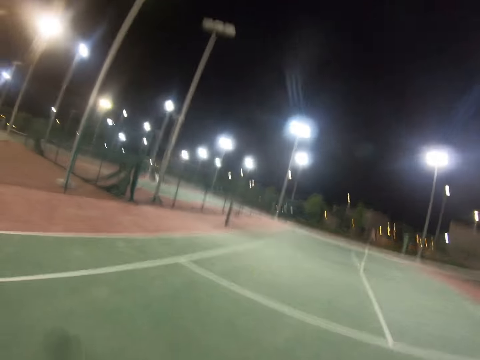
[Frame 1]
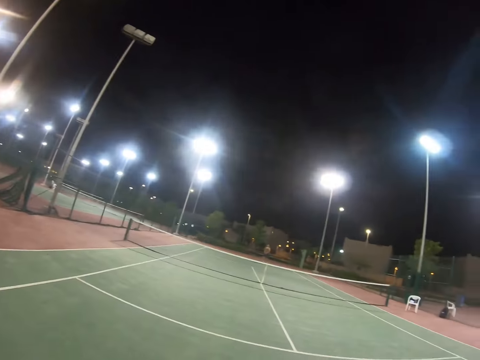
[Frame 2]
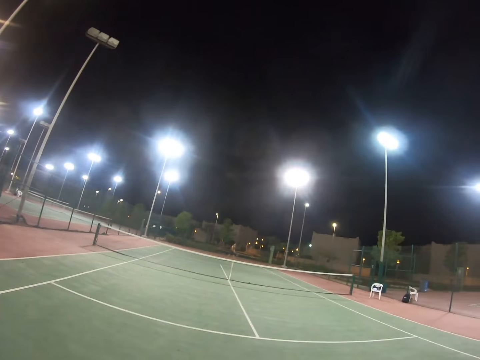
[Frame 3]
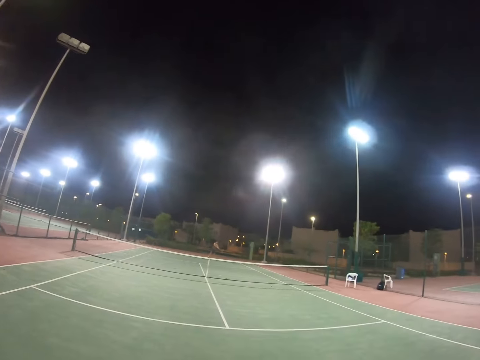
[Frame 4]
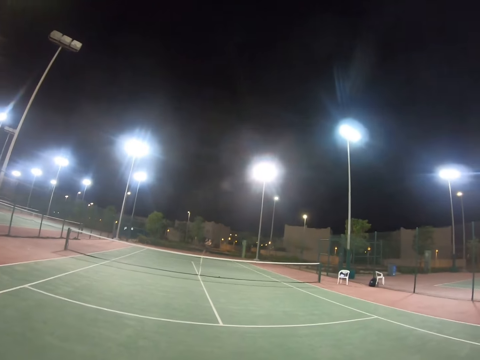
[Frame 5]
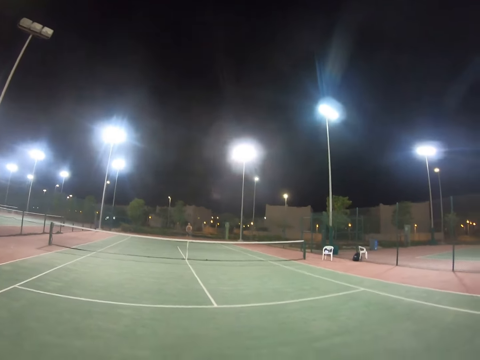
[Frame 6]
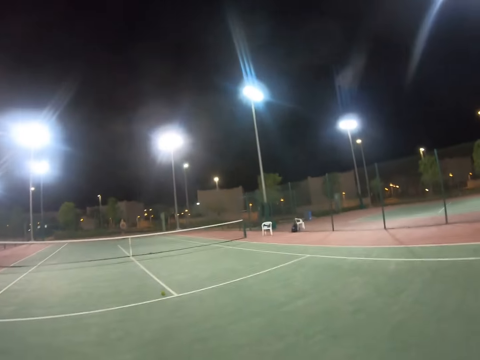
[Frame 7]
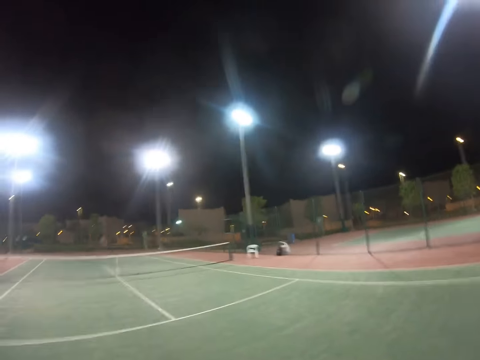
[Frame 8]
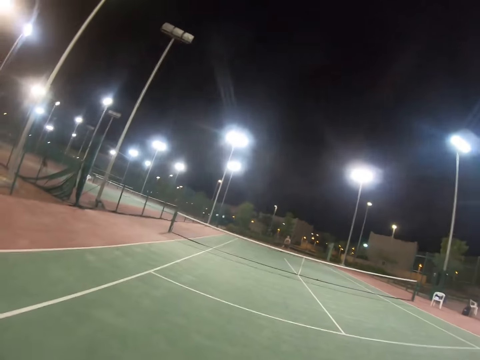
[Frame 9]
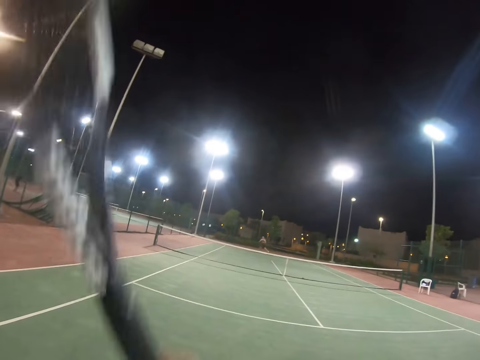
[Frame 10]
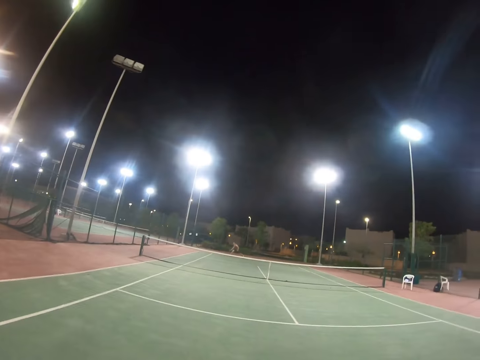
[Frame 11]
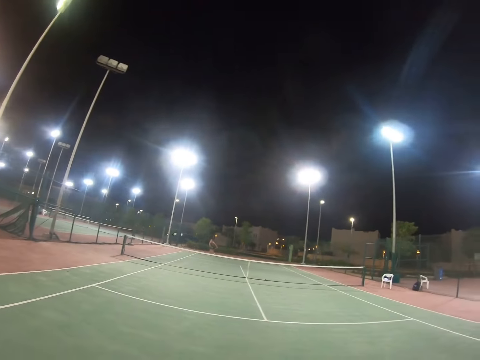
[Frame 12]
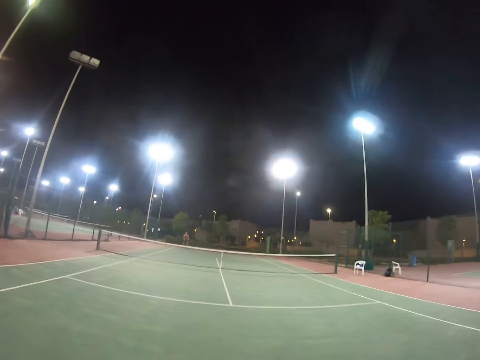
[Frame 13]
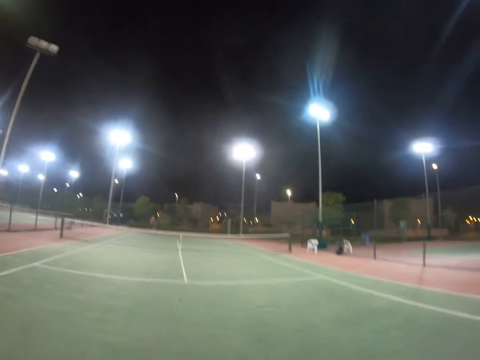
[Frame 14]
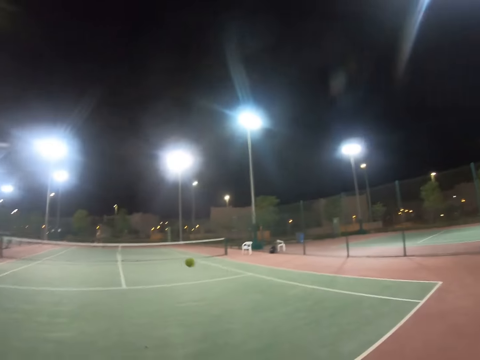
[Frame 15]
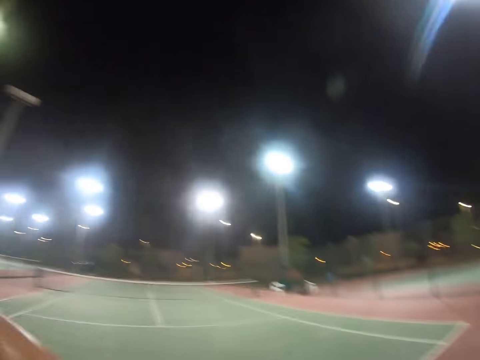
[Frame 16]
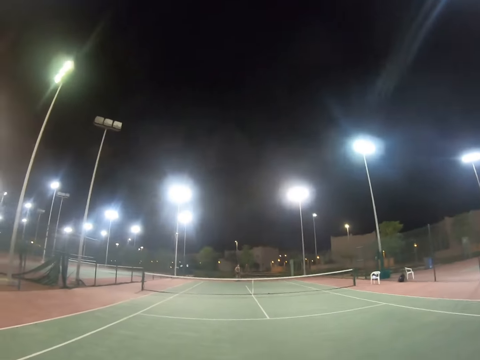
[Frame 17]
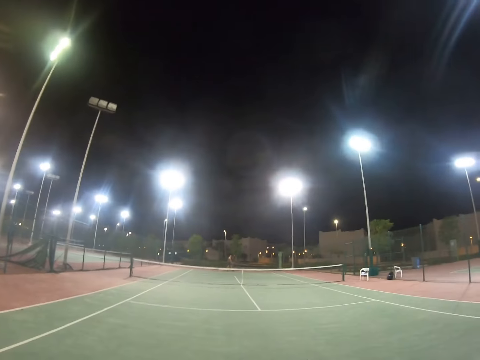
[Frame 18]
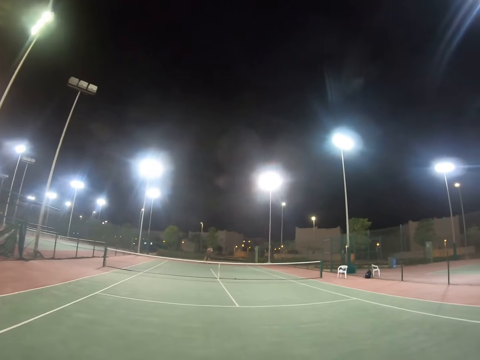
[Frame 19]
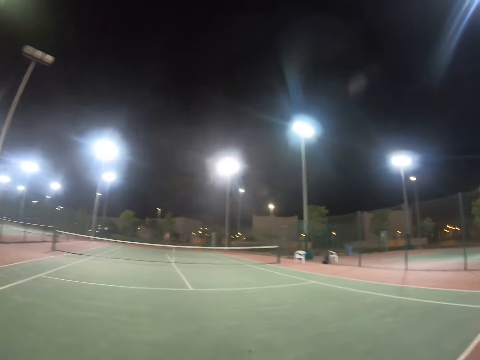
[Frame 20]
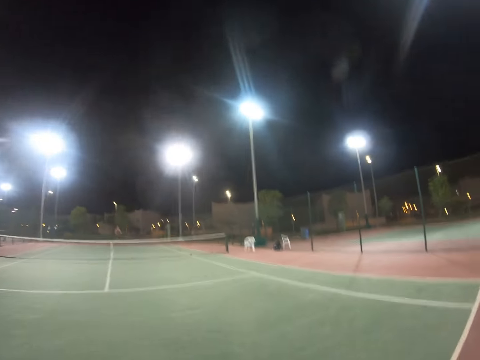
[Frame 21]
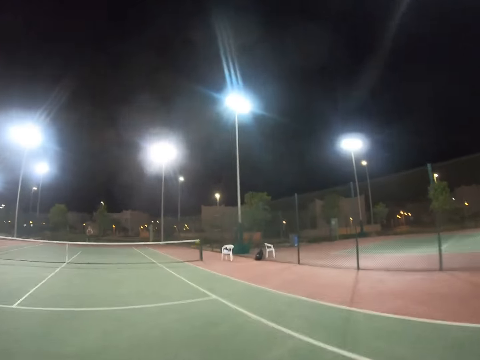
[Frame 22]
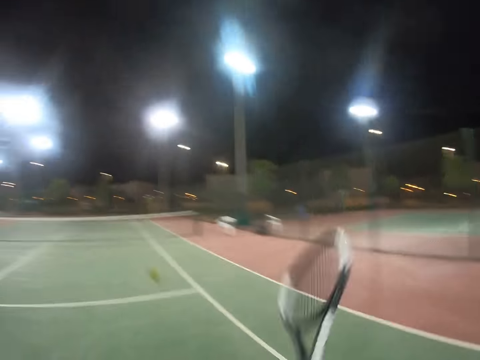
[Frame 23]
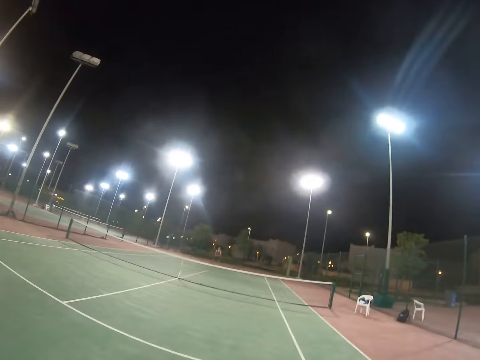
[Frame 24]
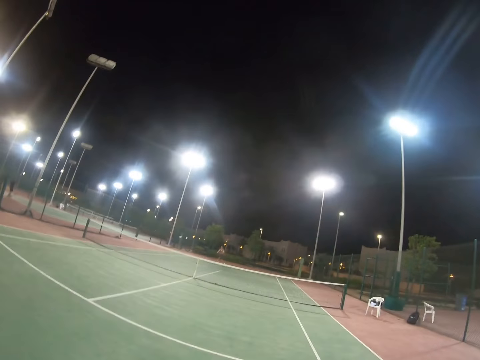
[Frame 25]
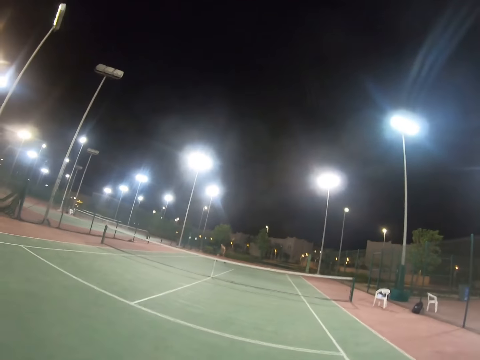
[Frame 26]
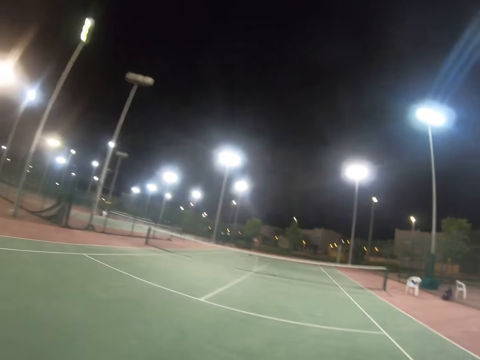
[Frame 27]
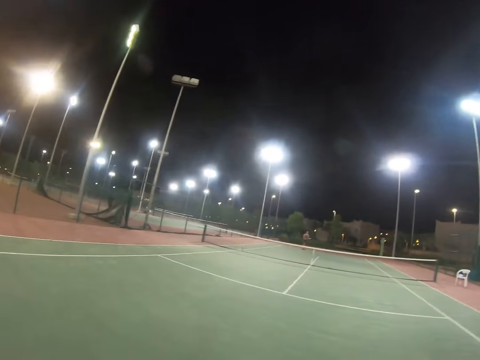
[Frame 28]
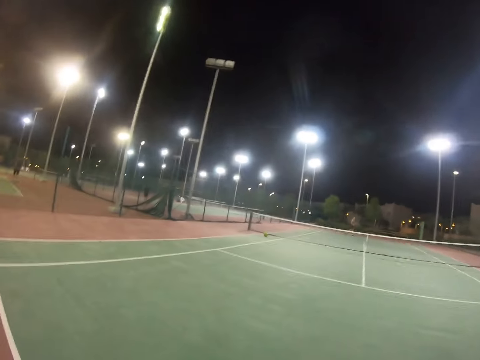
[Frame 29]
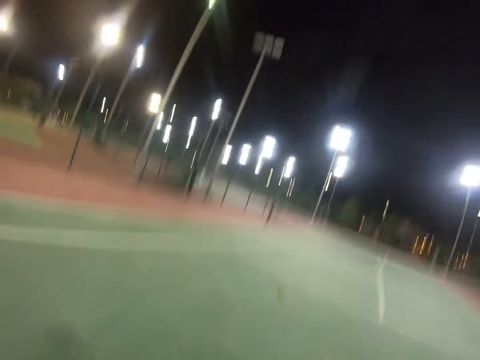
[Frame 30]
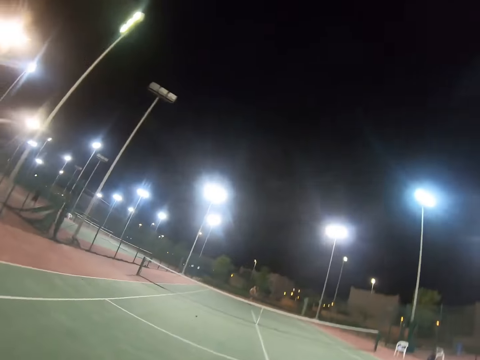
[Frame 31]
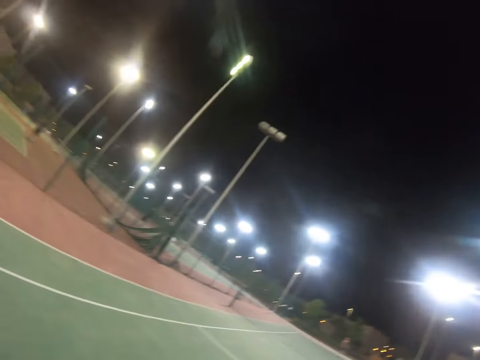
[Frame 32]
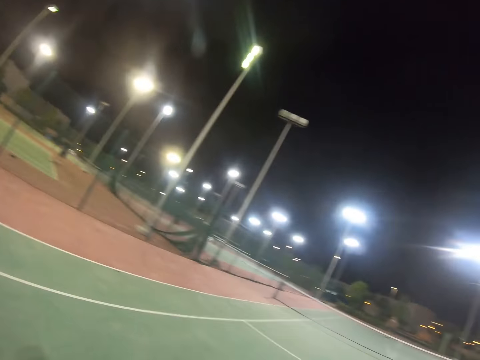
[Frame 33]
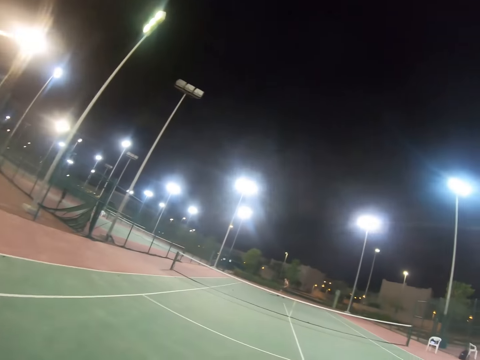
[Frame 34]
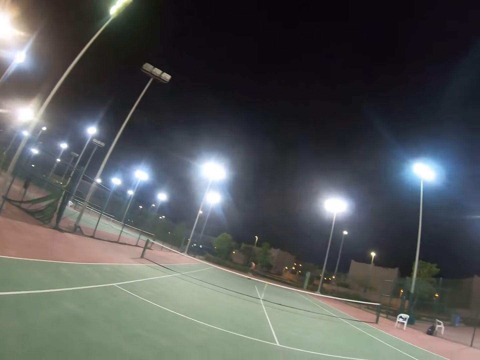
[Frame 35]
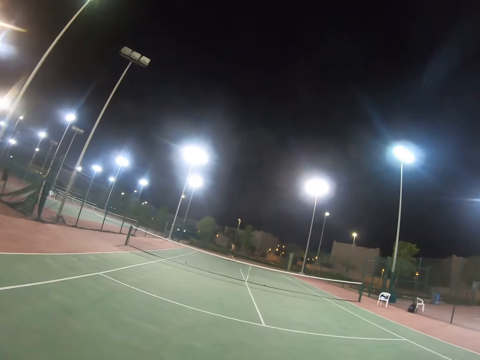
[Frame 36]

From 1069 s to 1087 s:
The camera wearer serves the tennis ball with the racket. A person serves the tennis ball with the racket. The camera wearer serves the tennis ball with the racket. The person serves the tennis ball with the racket. The camera wearer serves the tennis ball with the racket. The person serves the tennis ball with the racket. The camera wearer serves the tennis ball with the racket. The person serves the tennis ball with the racket. The camera wearer serves the tennis ball with the racket.

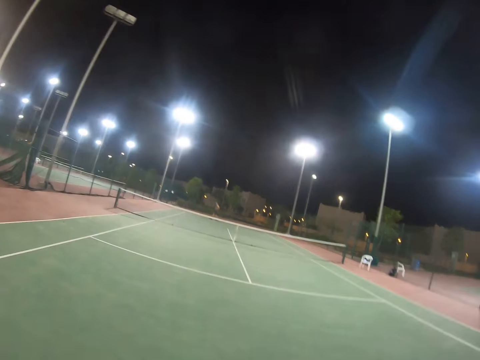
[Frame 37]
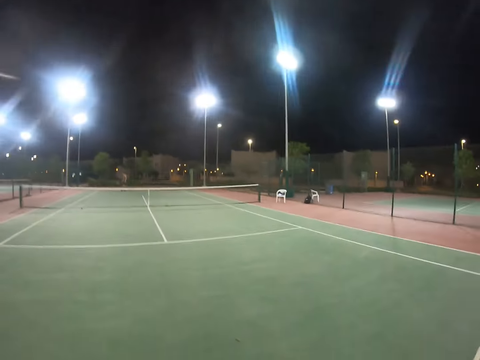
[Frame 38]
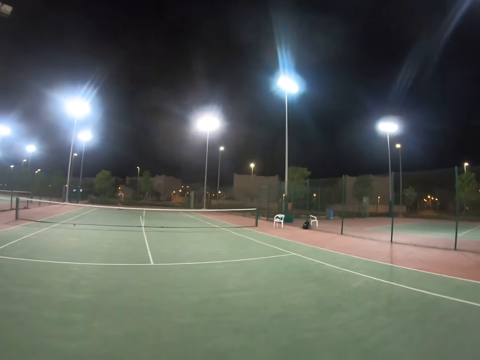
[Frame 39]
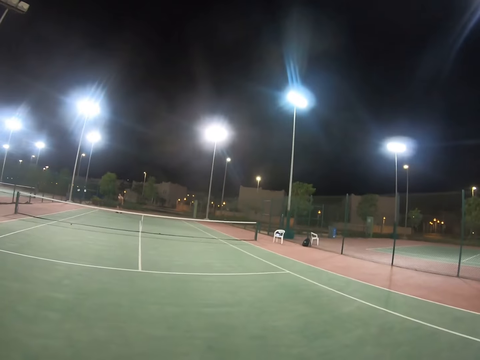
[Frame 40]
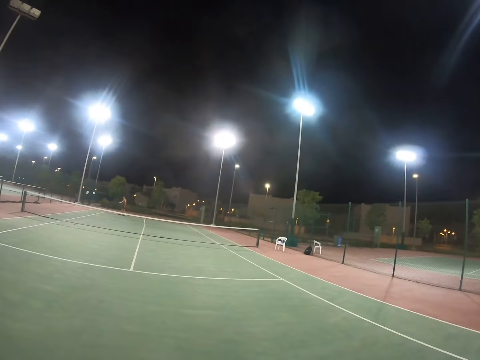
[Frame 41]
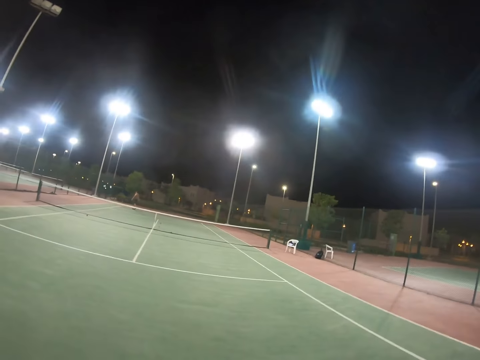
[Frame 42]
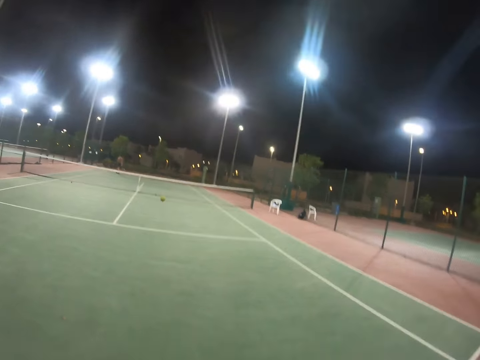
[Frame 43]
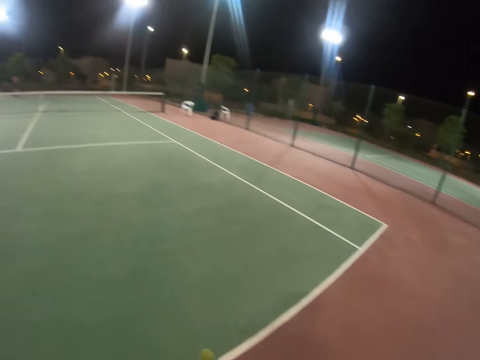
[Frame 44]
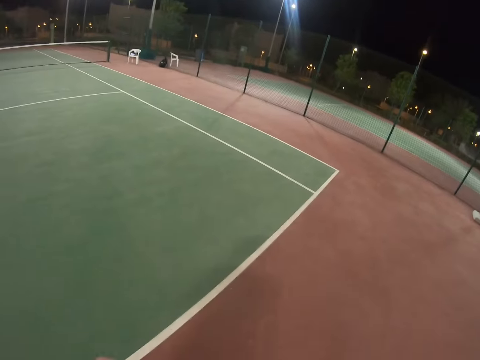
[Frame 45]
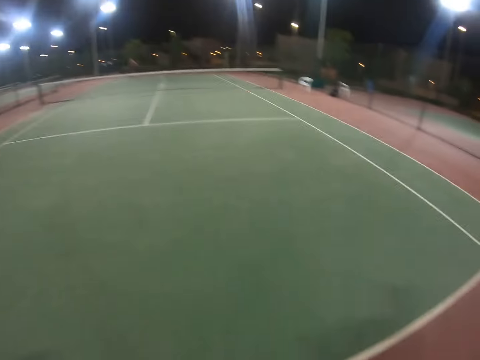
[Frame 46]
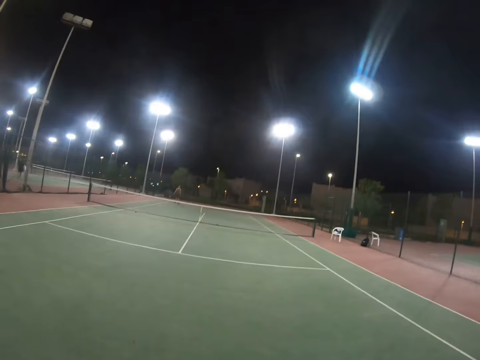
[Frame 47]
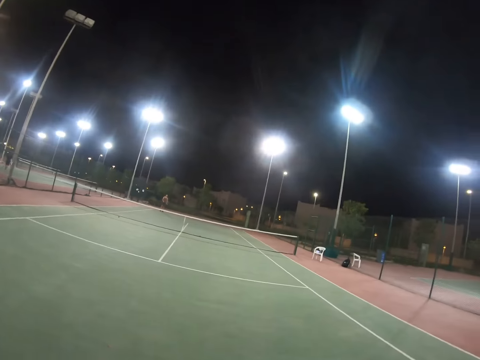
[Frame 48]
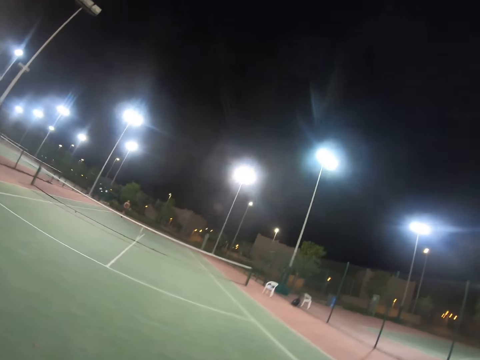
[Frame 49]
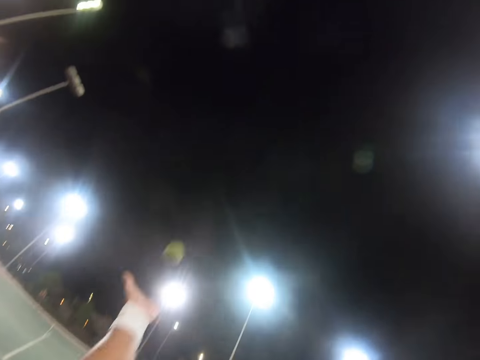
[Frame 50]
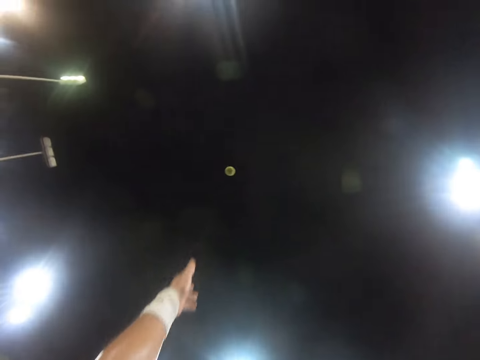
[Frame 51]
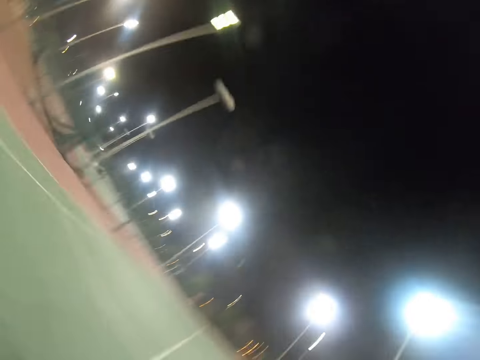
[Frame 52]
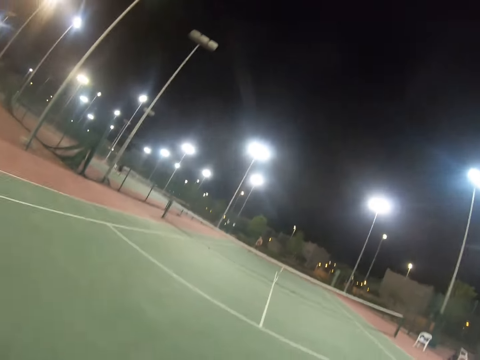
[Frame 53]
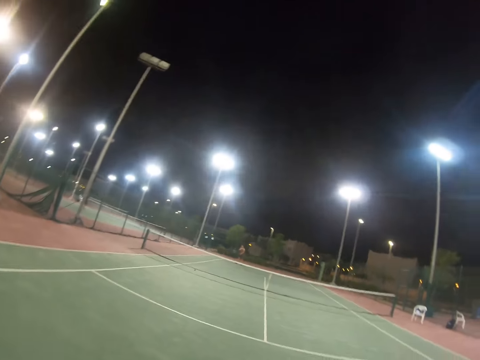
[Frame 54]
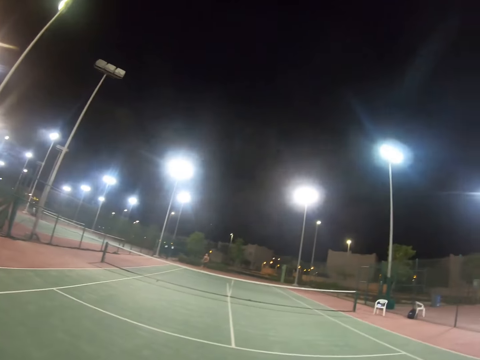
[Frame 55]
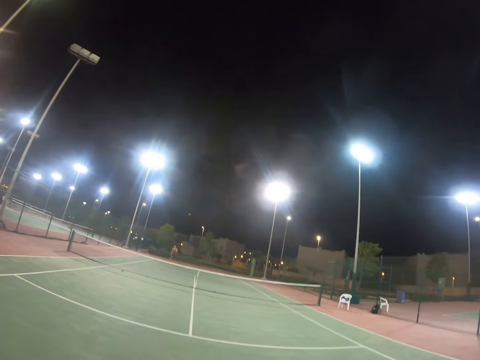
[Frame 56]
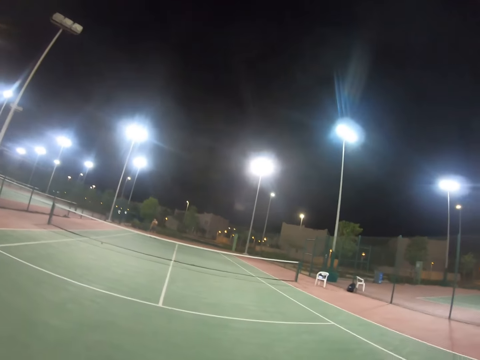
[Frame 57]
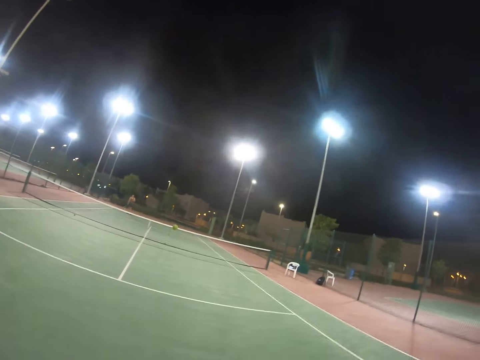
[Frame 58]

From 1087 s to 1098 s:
A person serves the tennis ball with the racket. The camera wearer tosses the tennis ball and serves the tennis ball with the racket. The person serves the tennis ball with the tennis racket.
